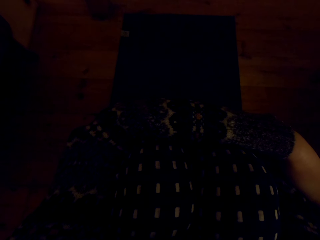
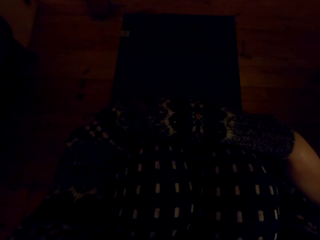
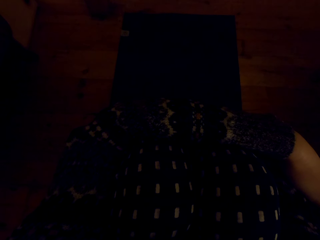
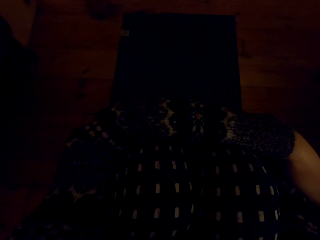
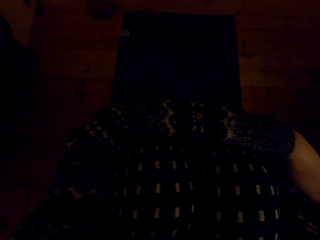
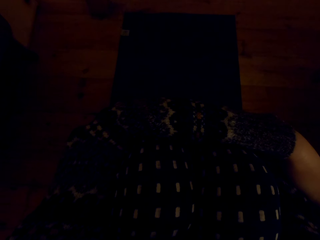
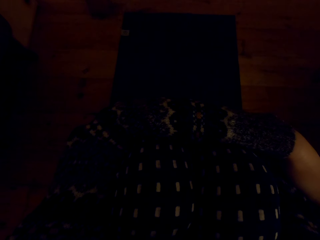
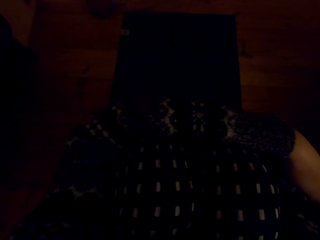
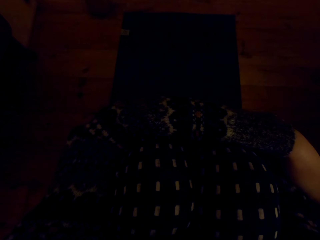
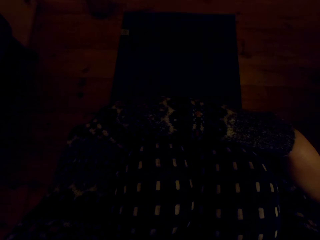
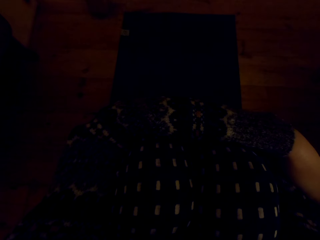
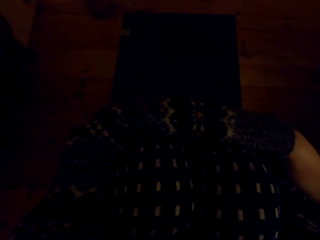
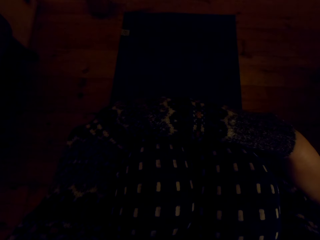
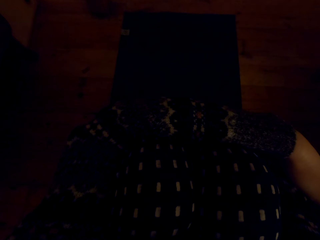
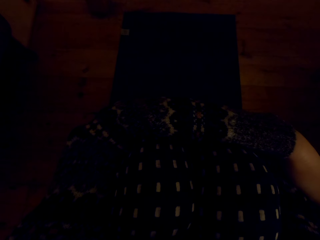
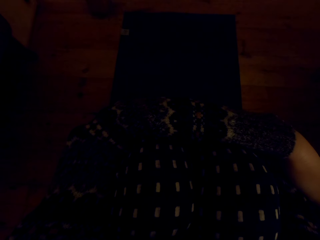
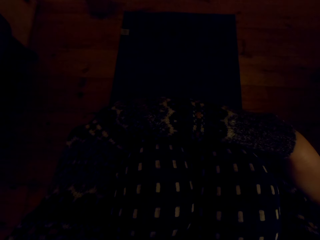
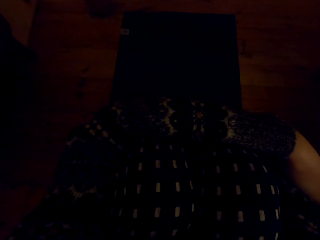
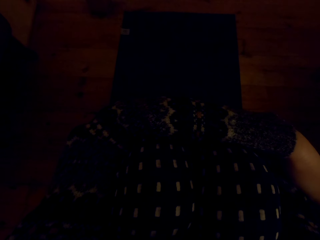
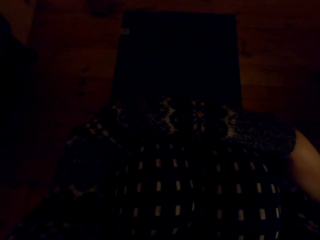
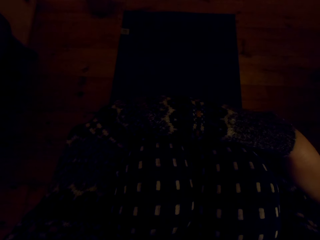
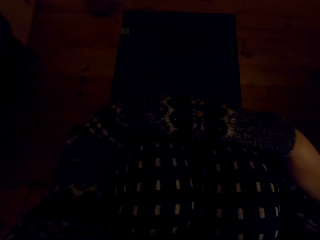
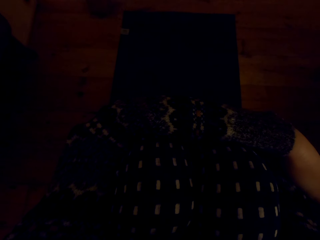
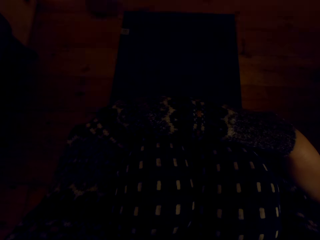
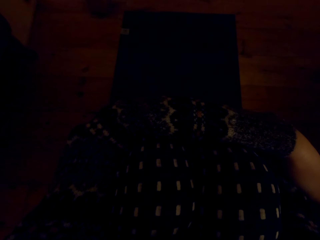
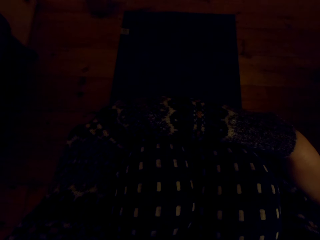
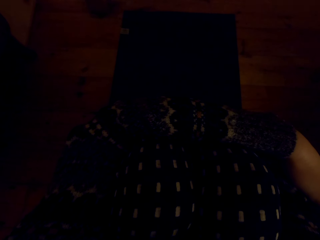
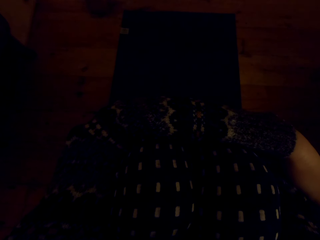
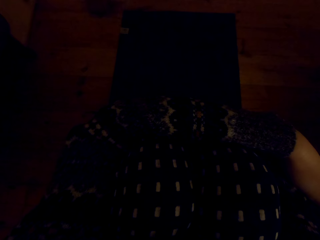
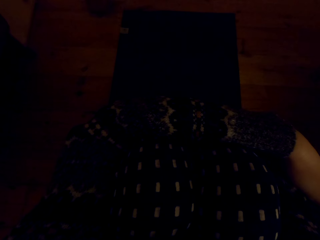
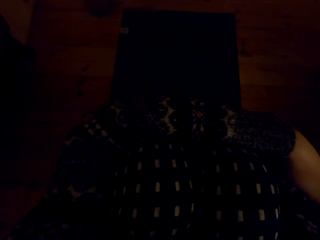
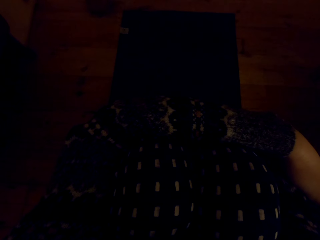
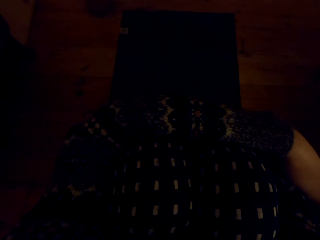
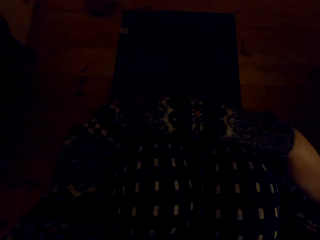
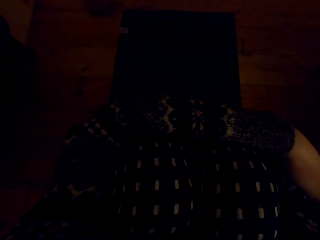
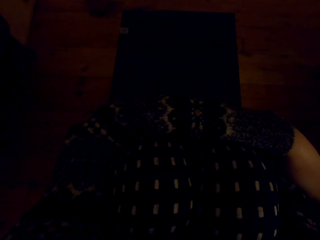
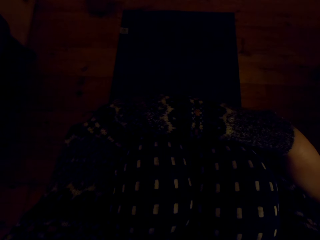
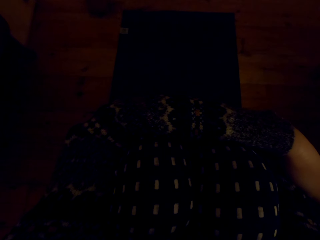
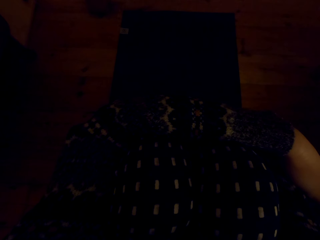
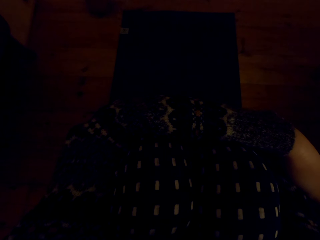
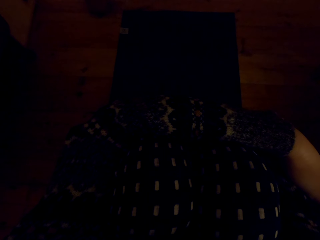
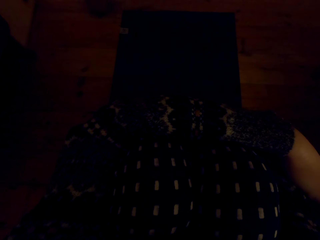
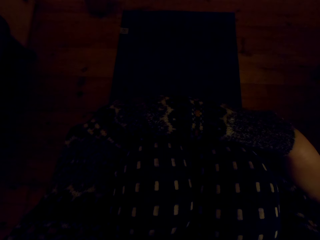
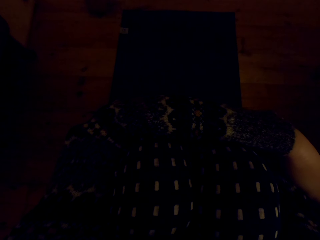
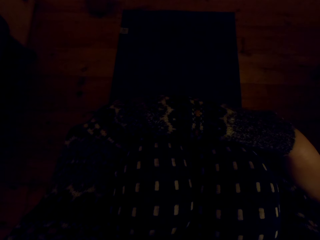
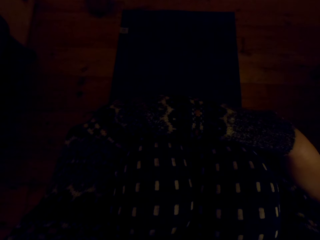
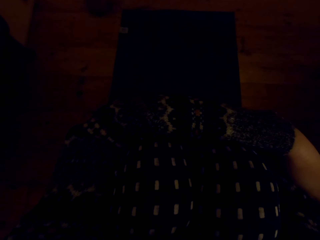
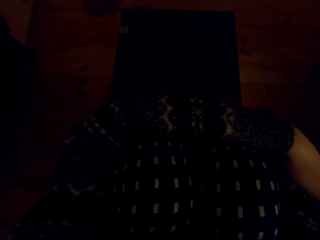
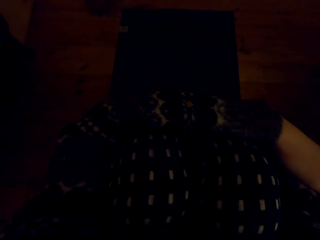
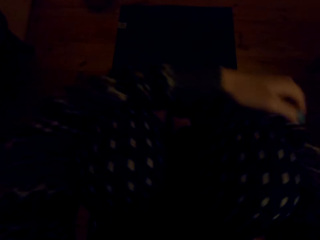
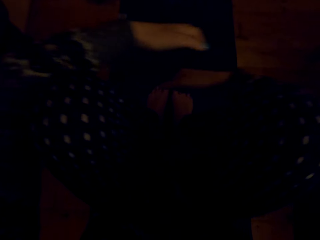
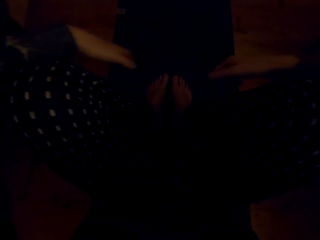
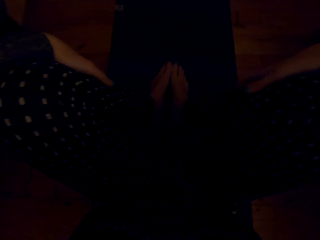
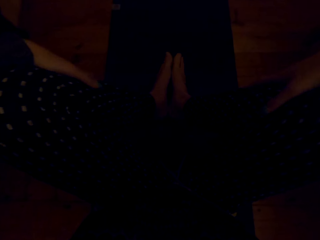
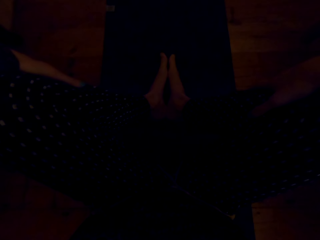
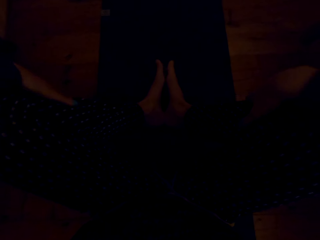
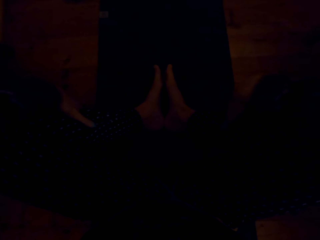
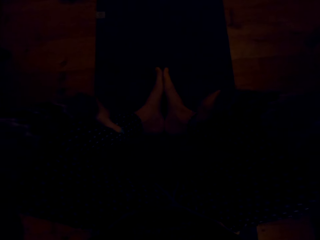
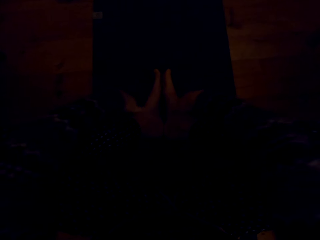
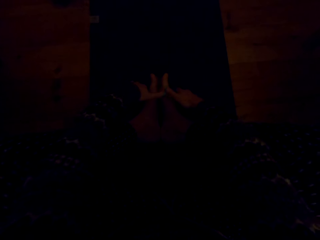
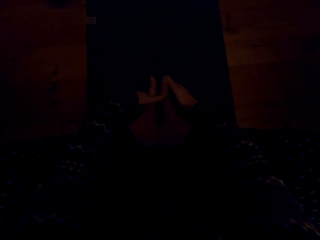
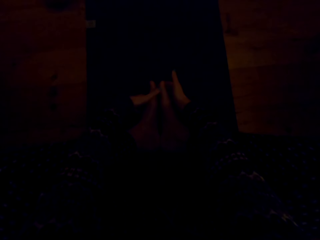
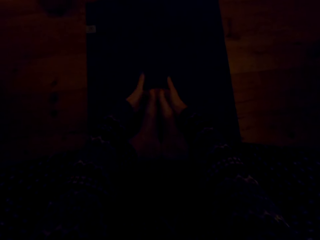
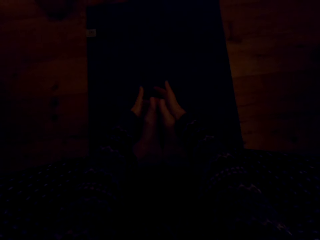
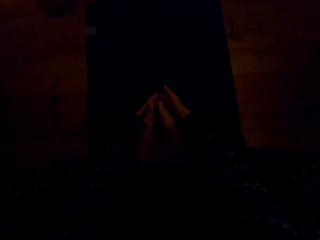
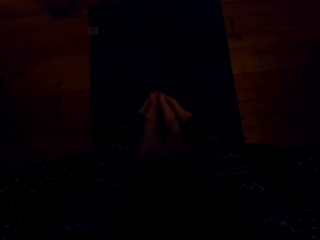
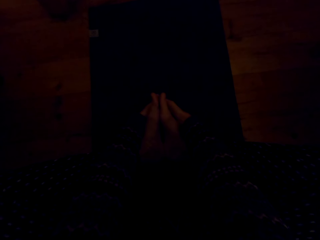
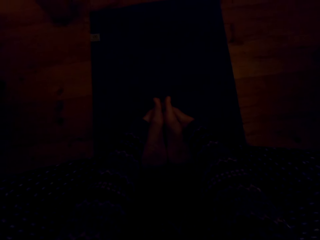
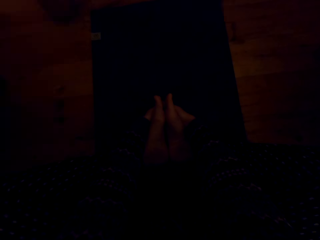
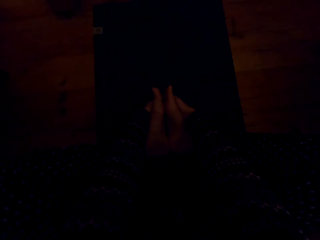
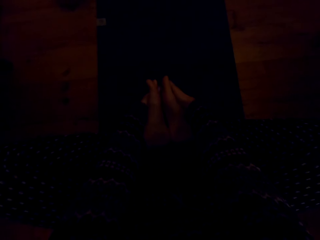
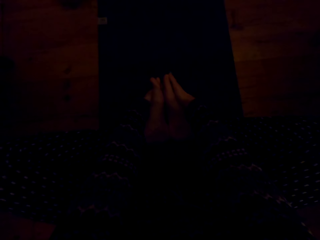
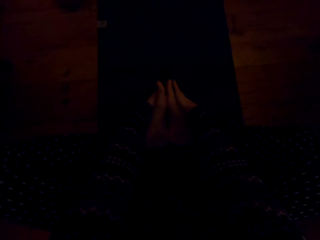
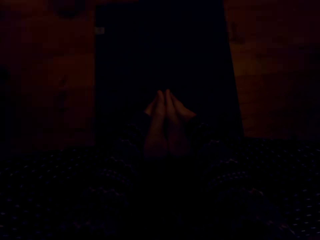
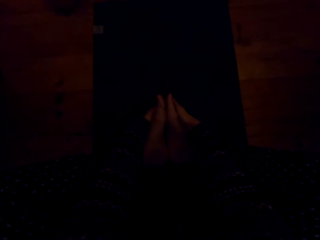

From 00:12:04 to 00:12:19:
The camera wearer moves the legs apart. They hold the feet with the hand.

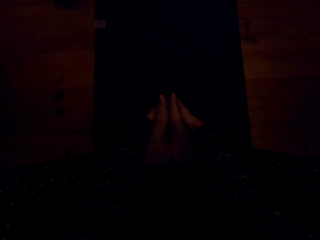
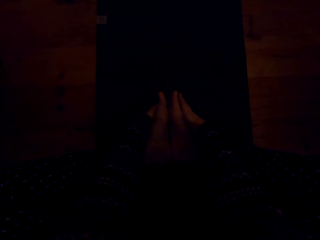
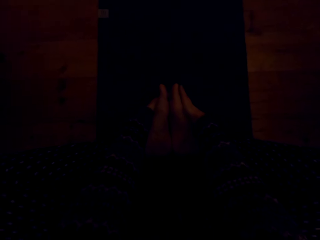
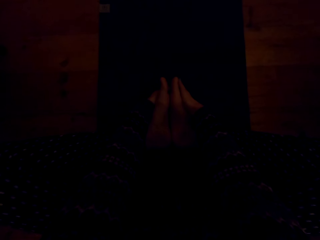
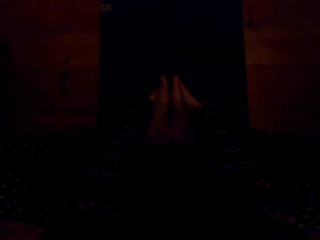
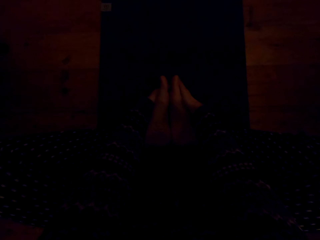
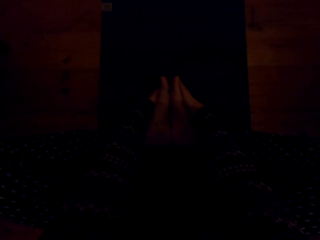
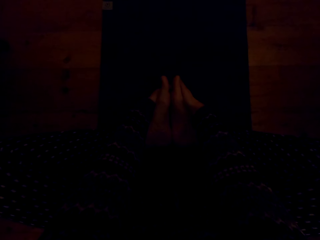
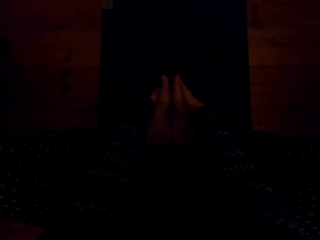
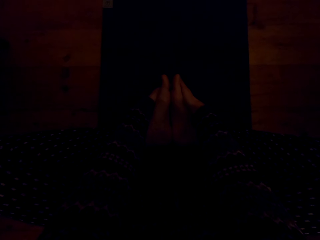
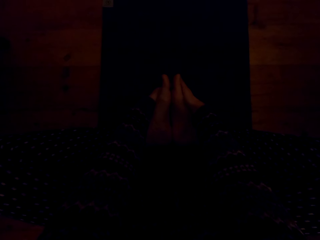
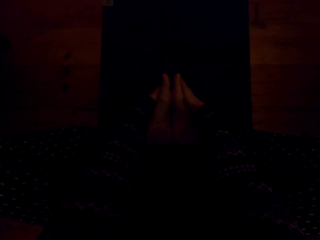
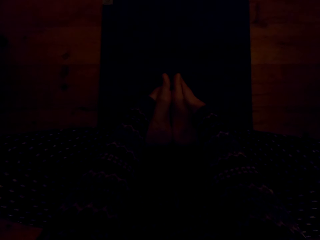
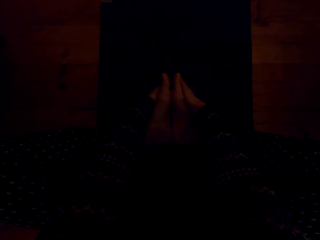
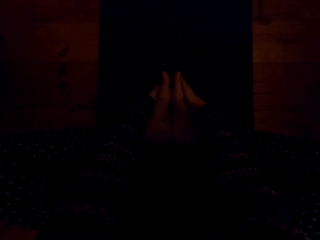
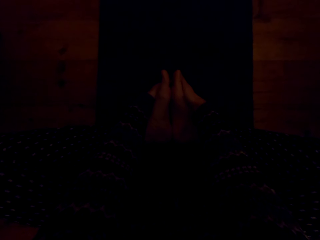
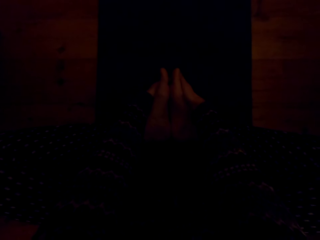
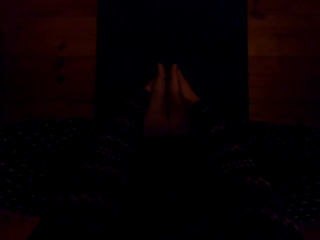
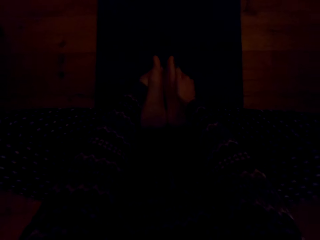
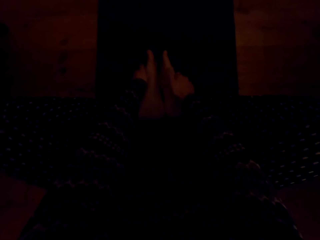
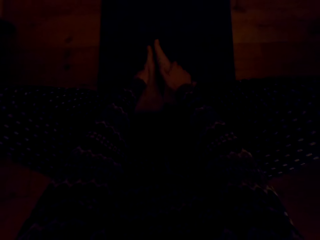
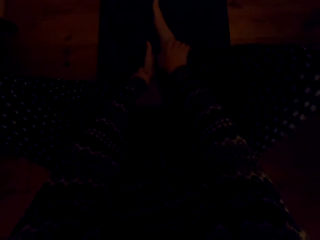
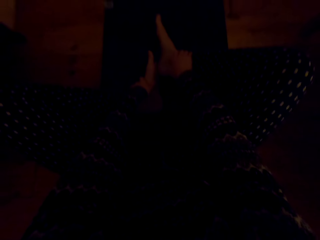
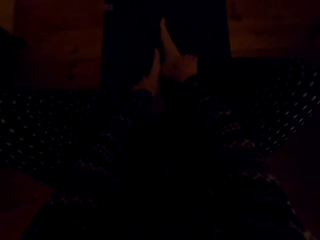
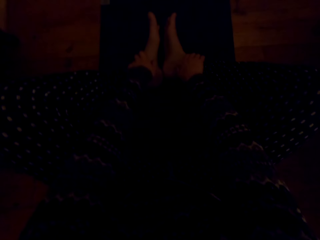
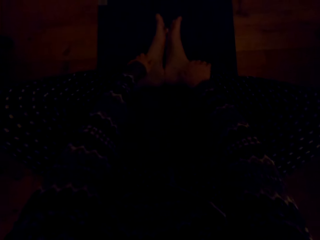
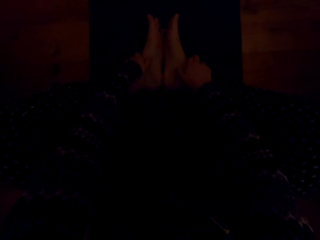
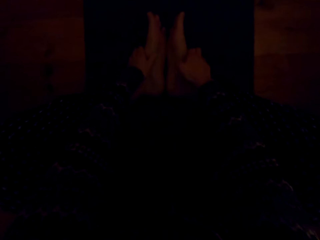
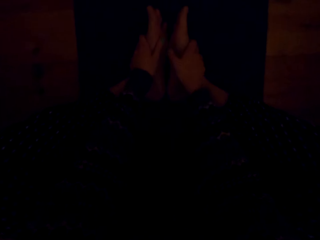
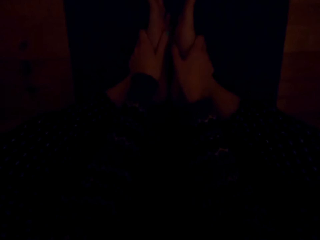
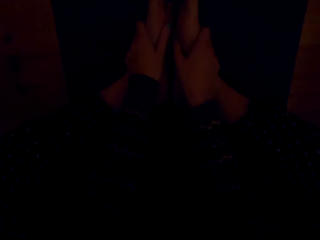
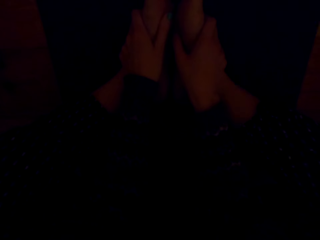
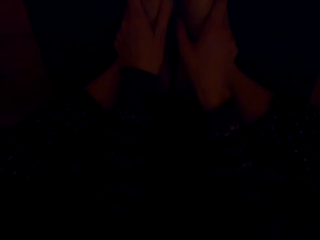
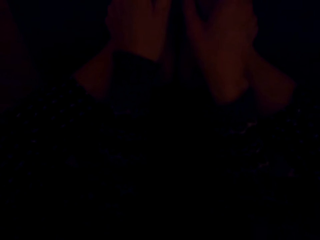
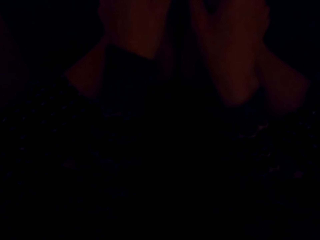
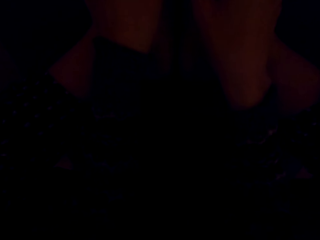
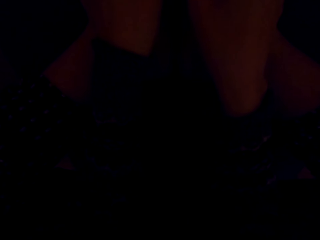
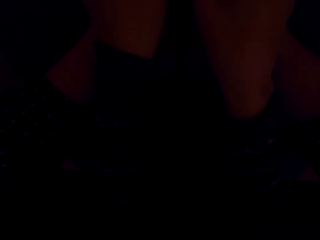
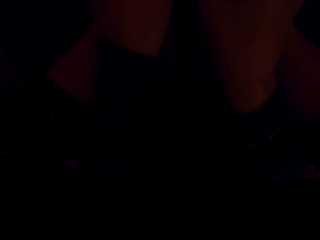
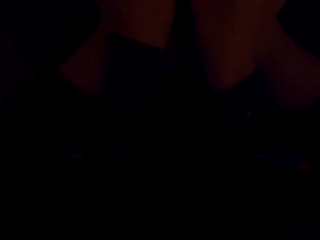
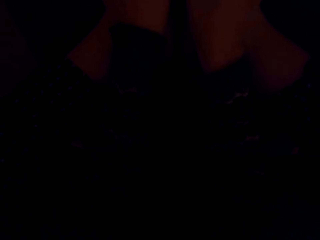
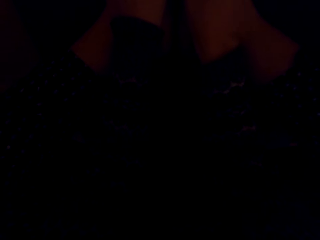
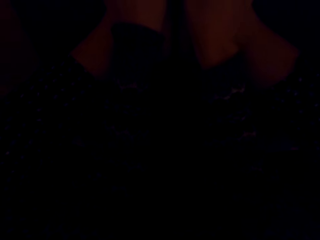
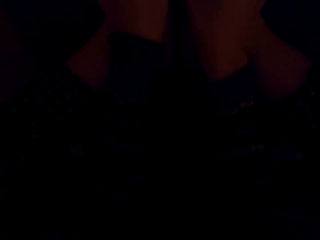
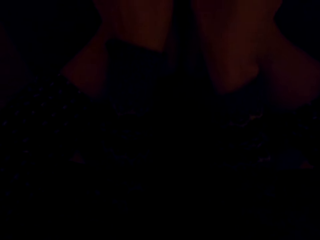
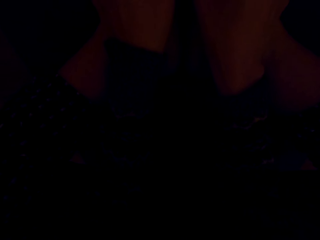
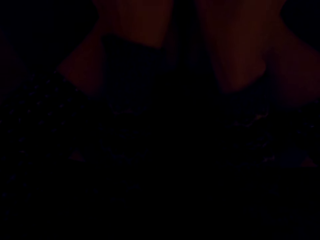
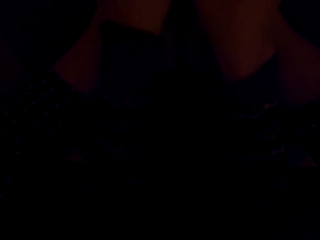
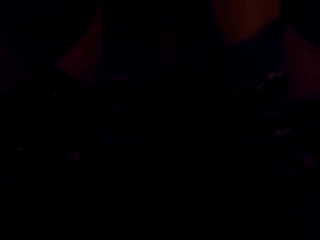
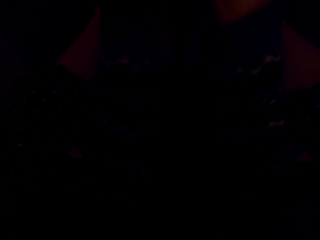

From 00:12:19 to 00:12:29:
The camera wearer moves the hands. They move the legs. They hold the feet with the hand. They lean down.
